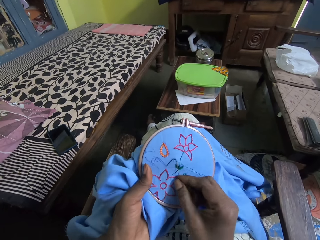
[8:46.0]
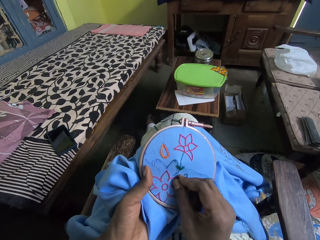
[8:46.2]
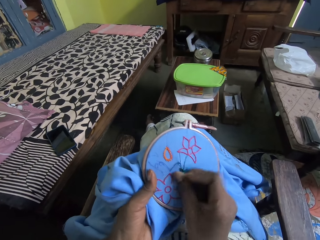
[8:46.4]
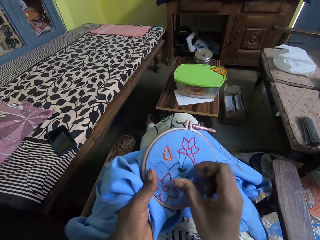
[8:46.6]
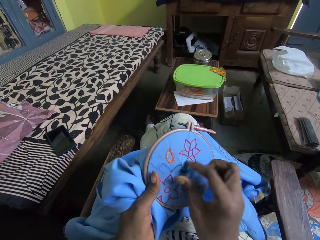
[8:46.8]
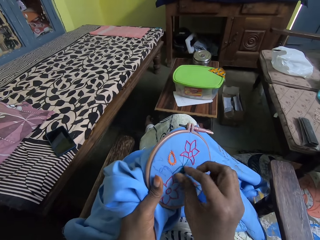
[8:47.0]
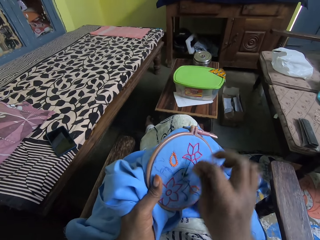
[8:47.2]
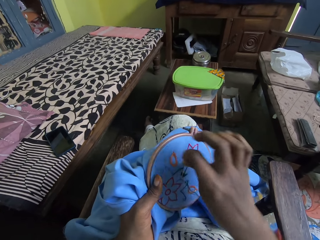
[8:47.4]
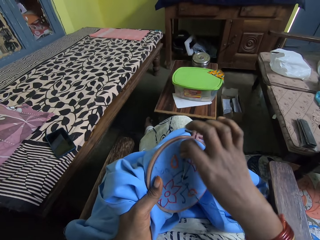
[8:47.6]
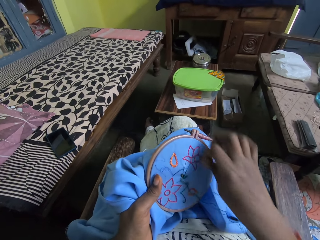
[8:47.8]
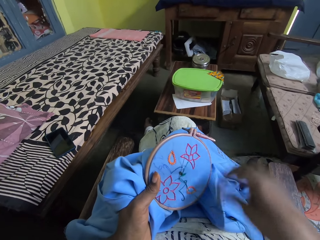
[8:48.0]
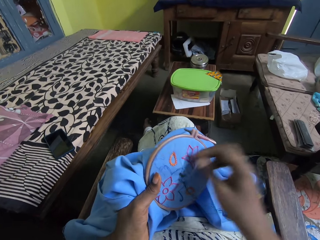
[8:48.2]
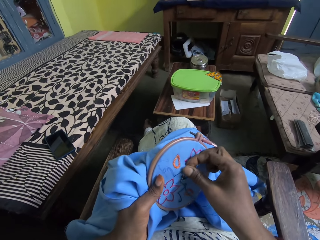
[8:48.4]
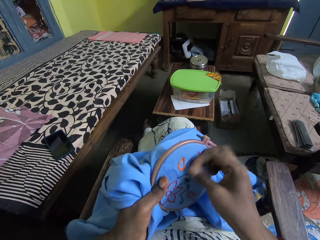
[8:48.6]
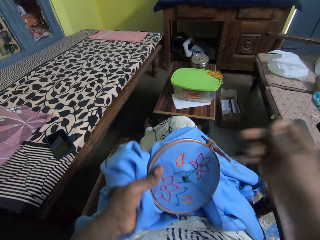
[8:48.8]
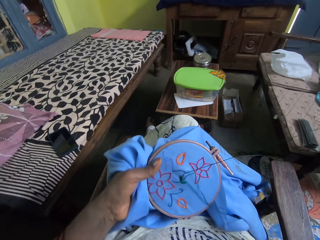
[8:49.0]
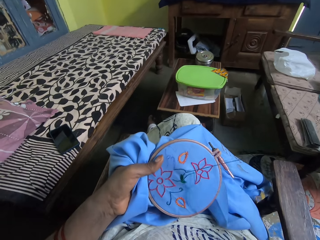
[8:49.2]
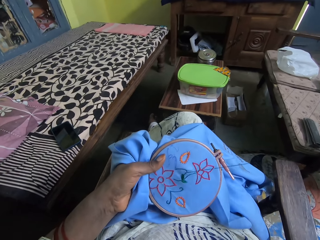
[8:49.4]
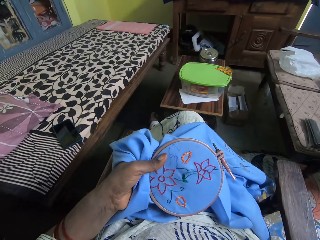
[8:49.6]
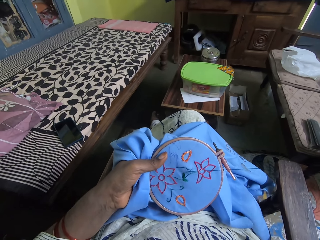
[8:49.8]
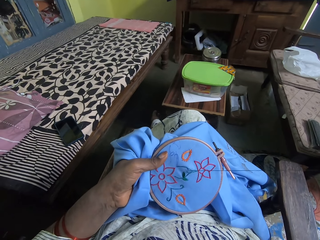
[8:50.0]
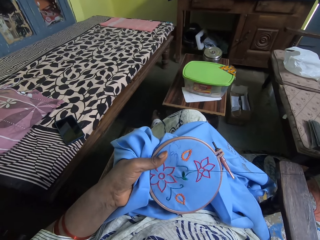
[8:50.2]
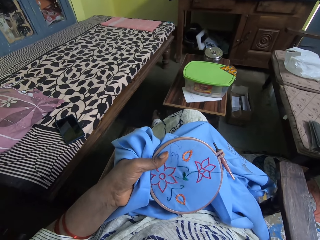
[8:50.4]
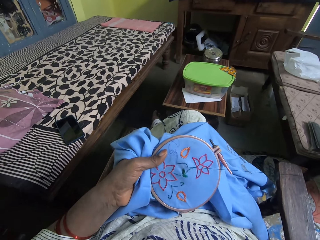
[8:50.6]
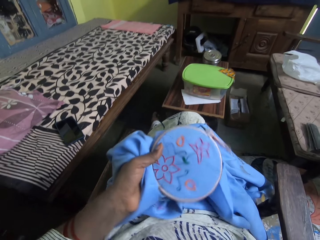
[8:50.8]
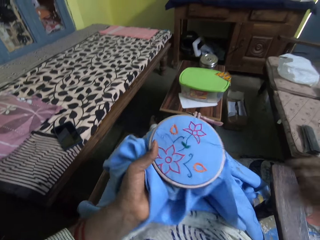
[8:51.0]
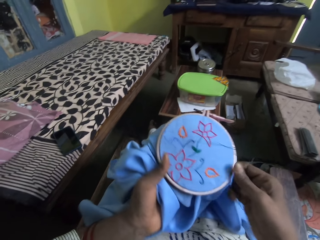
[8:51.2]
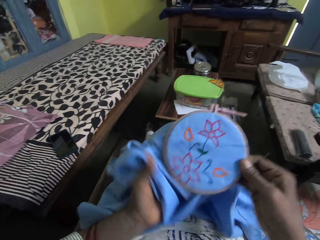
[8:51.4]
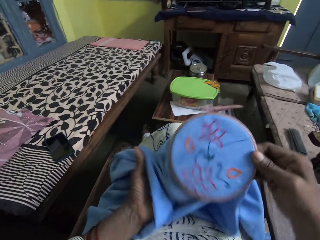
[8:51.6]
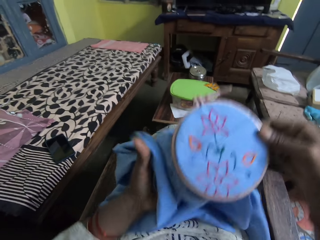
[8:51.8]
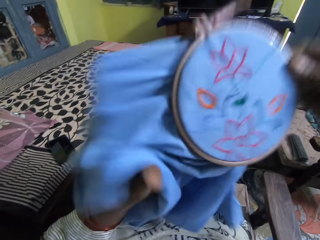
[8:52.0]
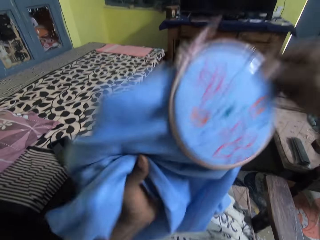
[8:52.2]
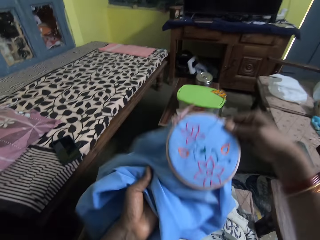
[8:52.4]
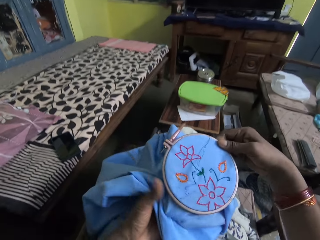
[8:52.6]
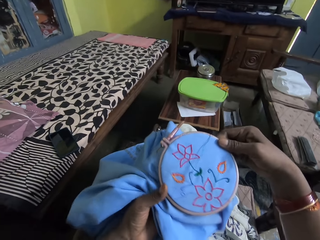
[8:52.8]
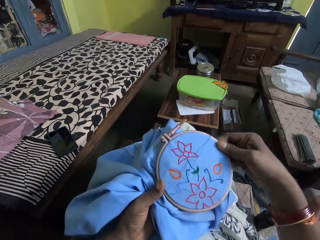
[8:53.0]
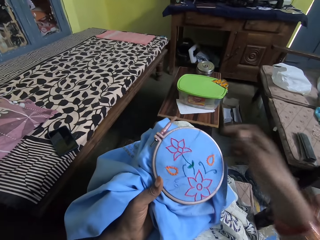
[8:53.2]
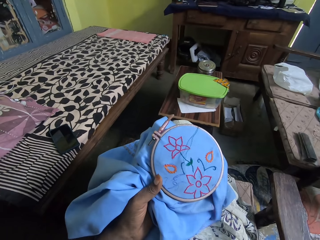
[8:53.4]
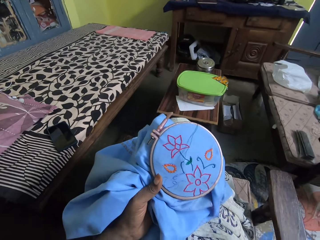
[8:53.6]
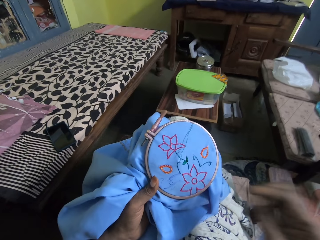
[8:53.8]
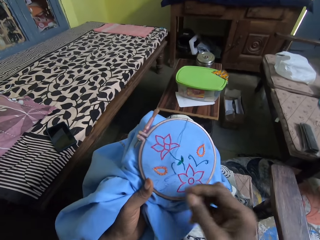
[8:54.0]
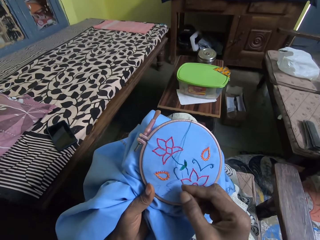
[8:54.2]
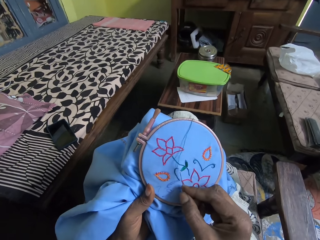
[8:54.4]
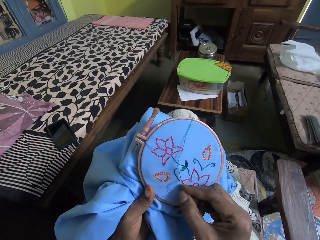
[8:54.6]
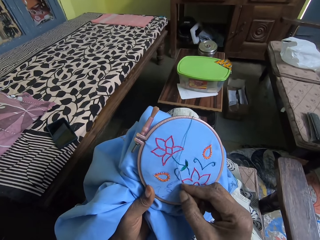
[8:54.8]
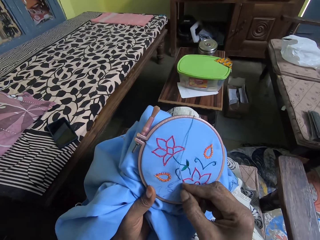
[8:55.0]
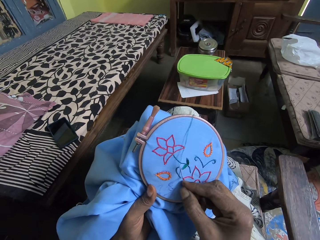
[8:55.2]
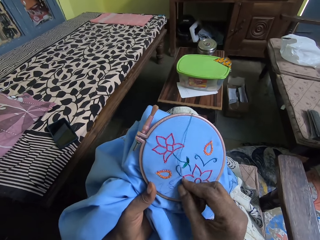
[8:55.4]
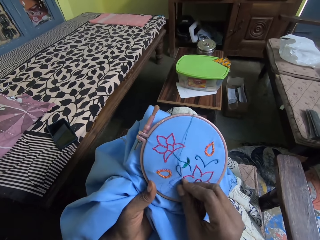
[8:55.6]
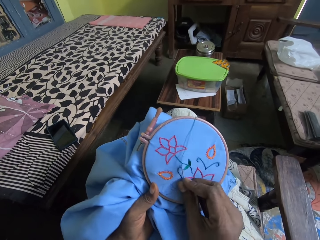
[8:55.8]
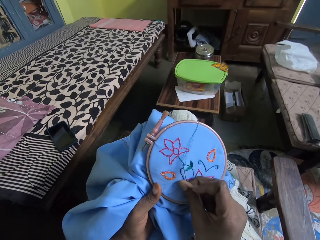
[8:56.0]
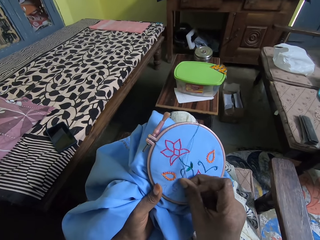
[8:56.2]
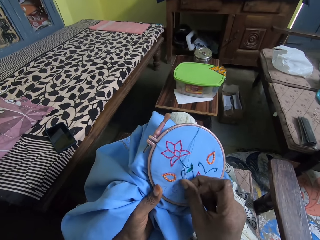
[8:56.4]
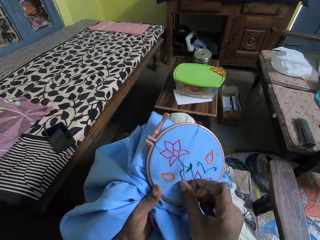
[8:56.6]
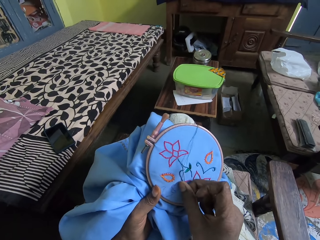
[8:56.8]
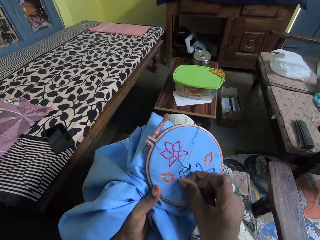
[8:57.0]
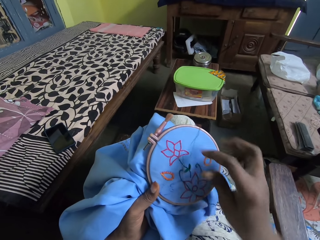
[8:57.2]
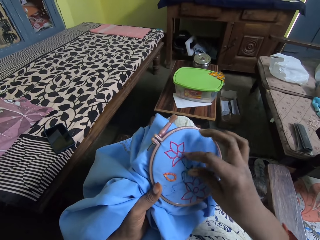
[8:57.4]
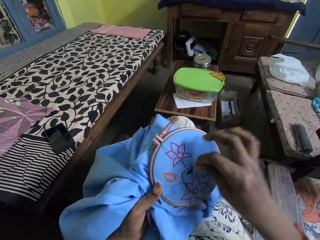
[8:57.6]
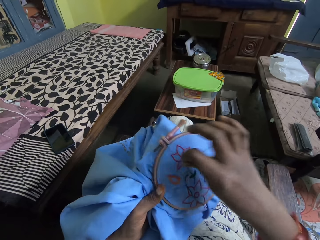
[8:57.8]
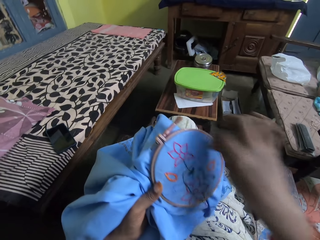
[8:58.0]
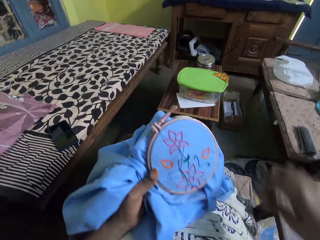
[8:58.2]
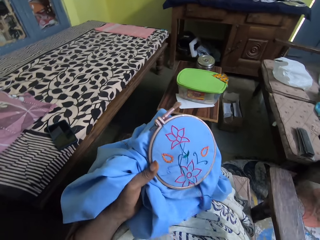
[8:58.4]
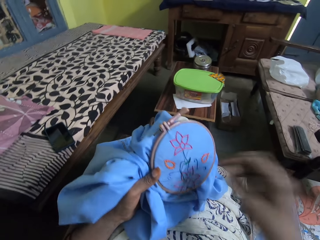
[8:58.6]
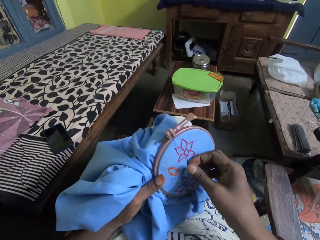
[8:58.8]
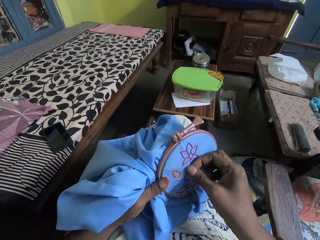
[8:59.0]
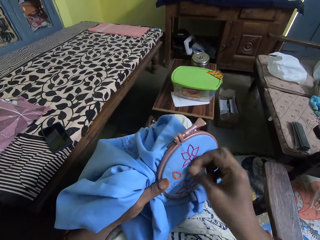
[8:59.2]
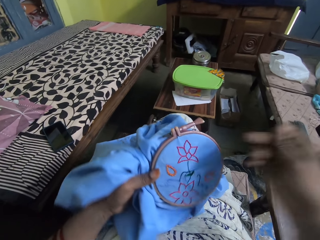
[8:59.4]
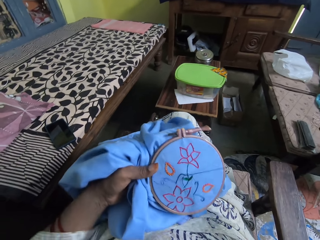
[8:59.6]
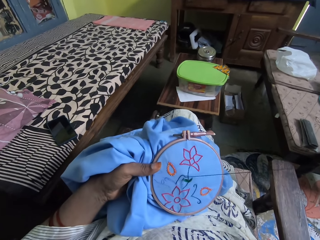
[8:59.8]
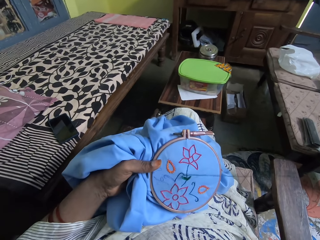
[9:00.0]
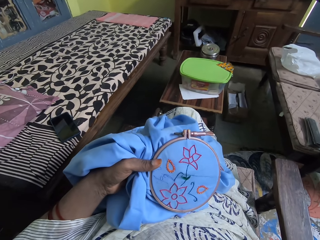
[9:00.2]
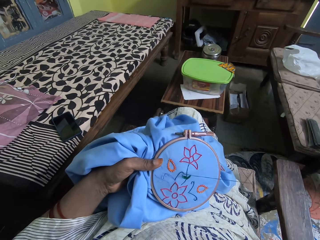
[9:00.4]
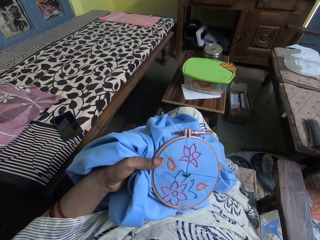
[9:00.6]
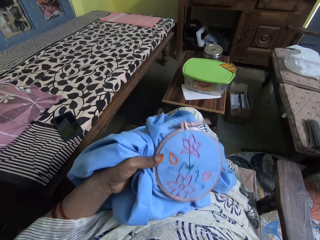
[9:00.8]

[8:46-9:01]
The camera wearer lifts the cloth. They embroider with a needle and sewing thread.

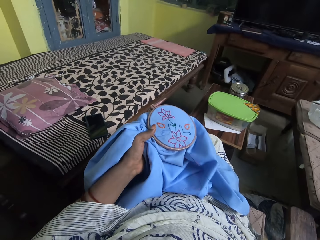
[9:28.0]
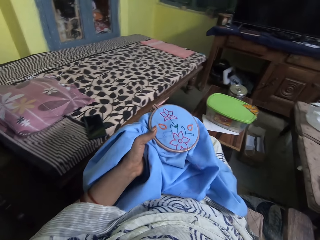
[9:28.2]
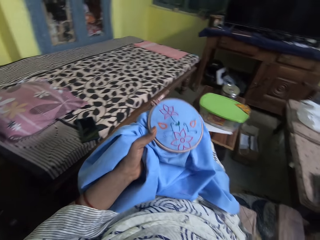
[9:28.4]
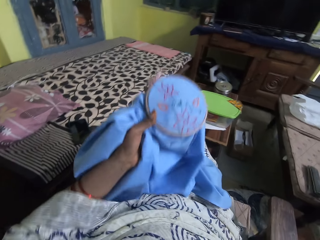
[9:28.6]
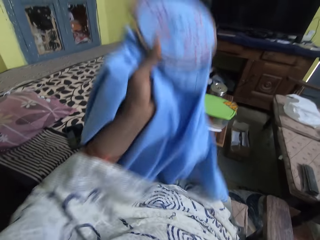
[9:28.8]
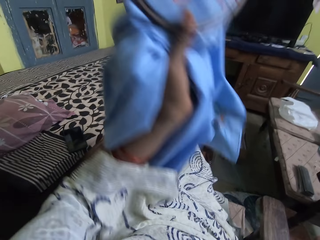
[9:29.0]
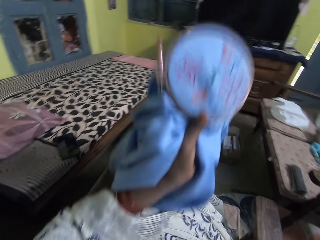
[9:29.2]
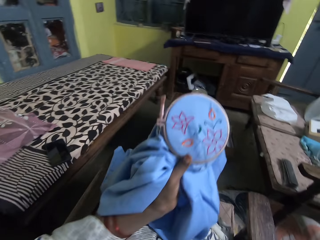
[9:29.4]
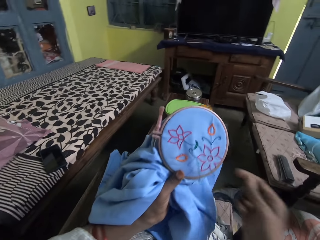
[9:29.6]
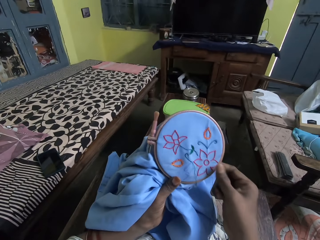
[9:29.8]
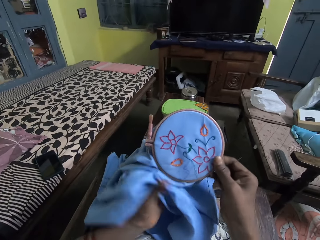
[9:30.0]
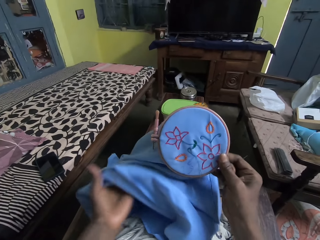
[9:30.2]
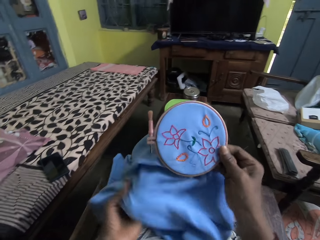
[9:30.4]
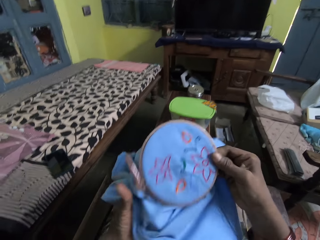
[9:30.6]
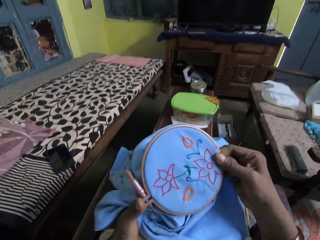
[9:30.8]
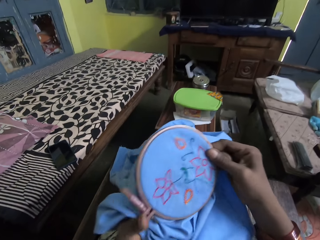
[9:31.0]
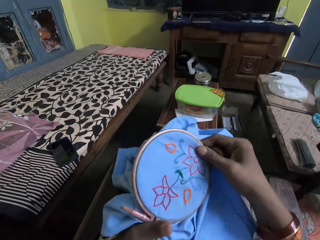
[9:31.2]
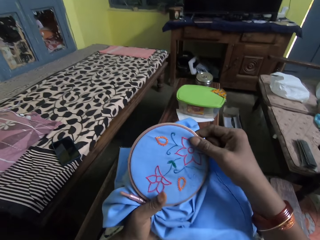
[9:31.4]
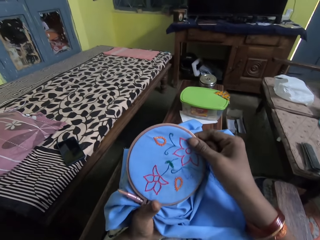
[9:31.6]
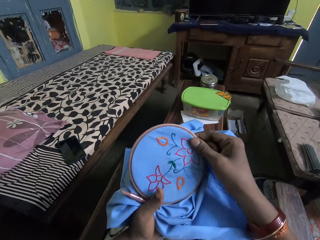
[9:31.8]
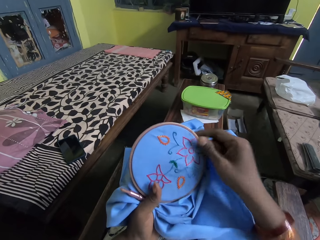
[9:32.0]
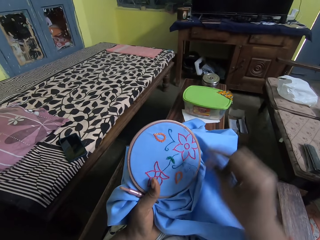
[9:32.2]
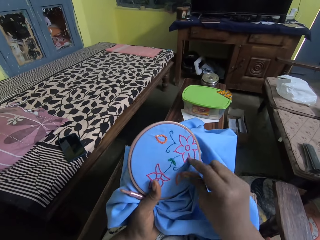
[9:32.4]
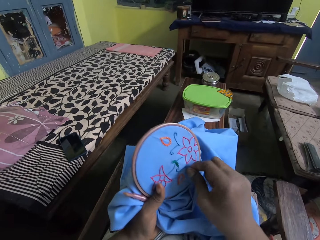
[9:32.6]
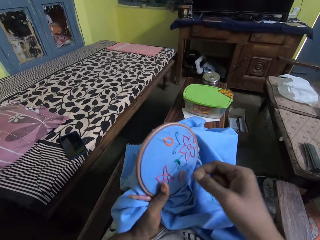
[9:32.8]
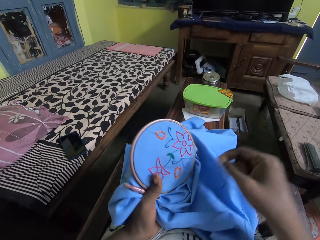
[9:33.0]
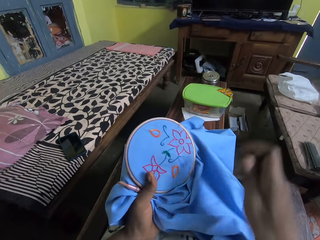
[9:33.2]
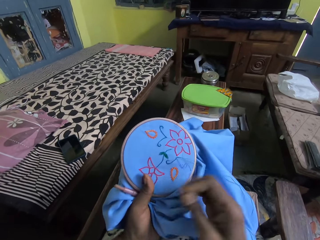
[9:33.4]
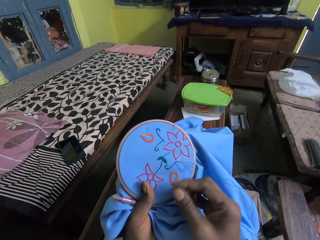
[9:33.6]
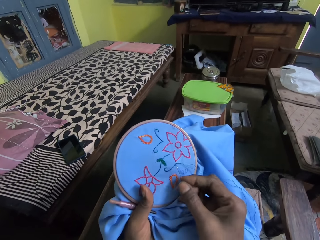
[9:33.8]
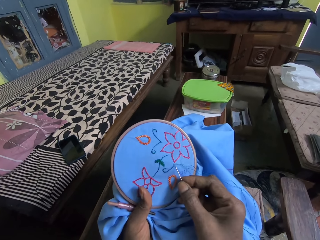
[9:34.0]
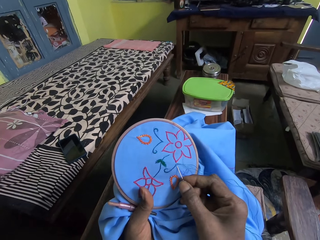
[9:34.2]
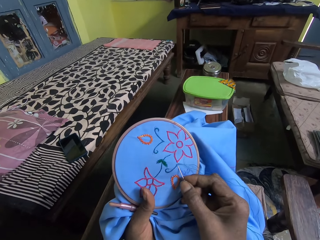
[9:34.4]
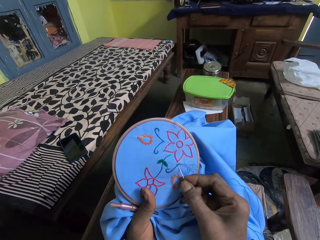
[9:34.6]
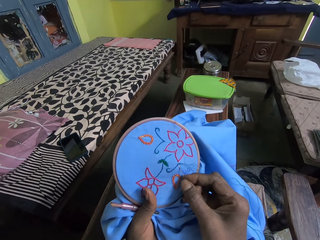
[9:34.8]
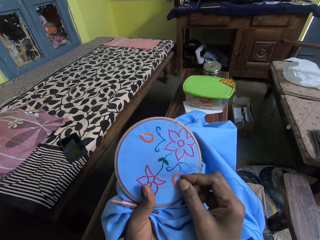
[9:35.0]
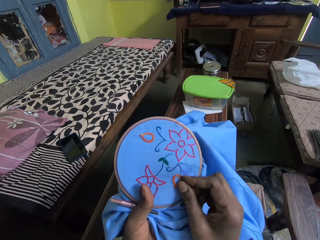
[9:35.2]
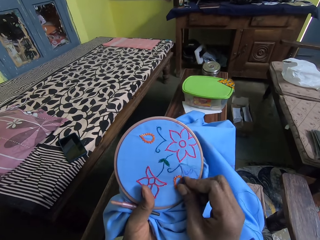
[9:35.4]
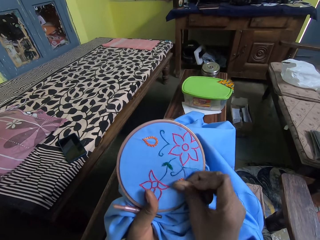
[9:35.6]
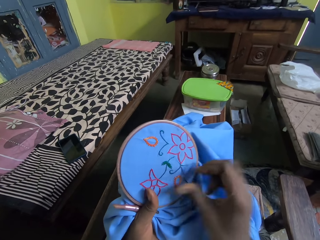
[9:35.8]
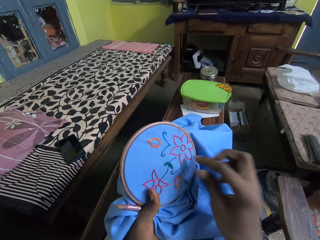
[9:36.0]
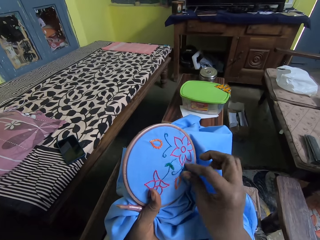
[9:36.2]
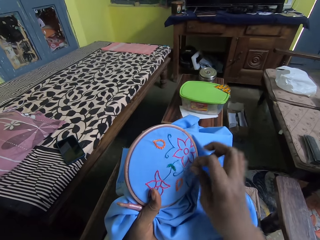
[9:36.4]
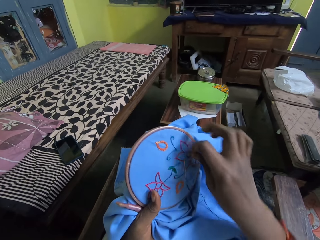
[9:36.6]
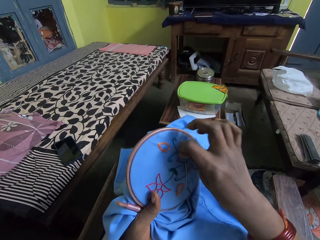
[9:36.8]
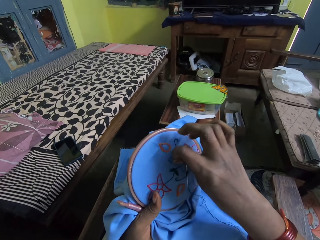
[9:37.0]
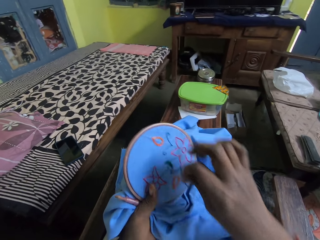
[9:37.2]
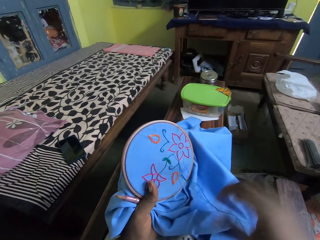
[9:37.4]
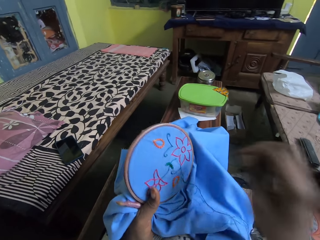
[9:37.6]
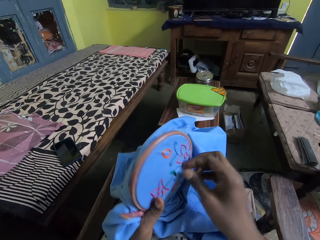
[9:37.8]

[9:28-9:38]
The camera wearer lifts up a piece of cloth. They sew the piece of cloth with hands.
